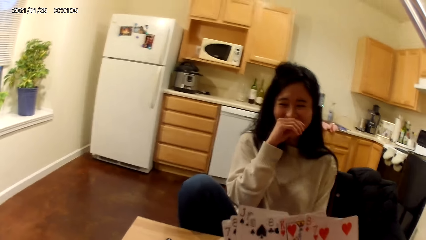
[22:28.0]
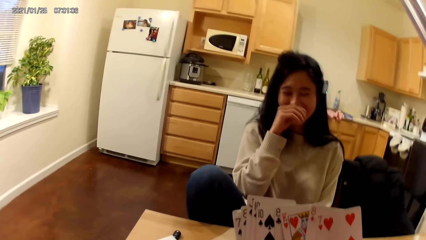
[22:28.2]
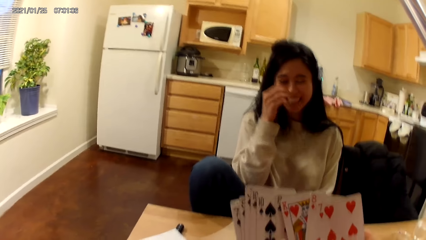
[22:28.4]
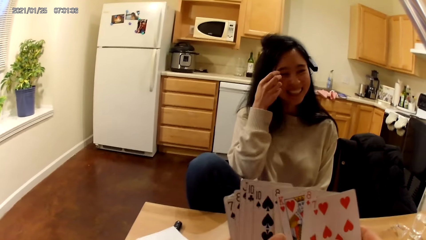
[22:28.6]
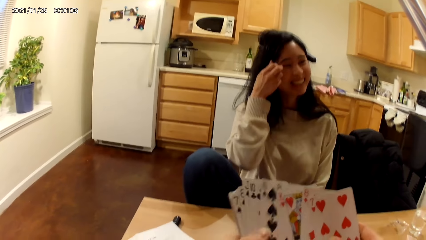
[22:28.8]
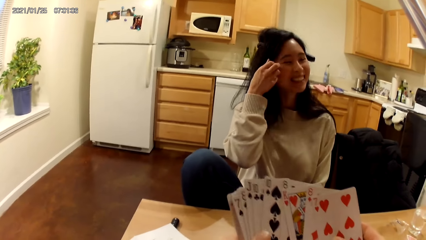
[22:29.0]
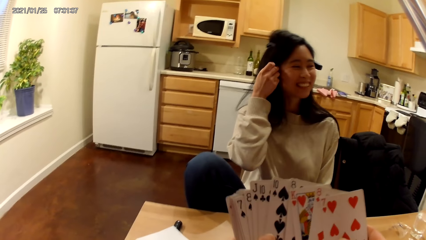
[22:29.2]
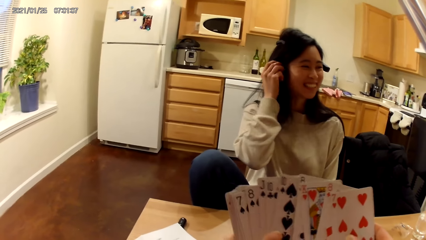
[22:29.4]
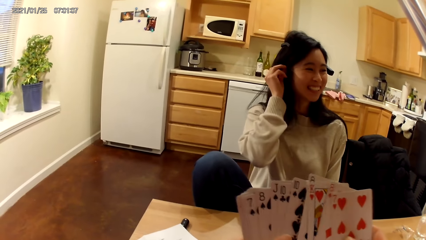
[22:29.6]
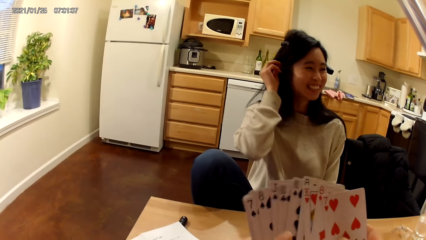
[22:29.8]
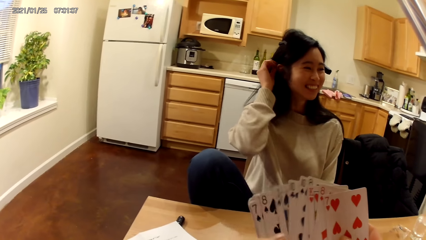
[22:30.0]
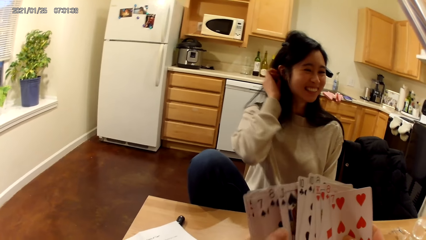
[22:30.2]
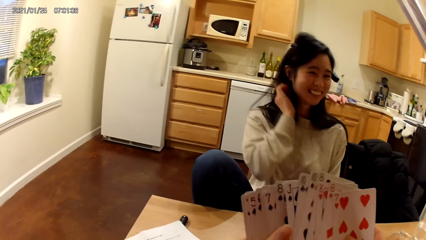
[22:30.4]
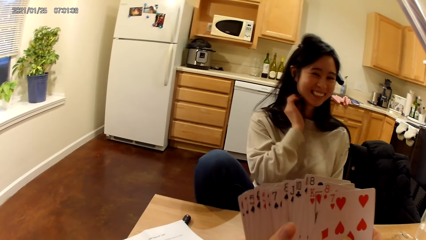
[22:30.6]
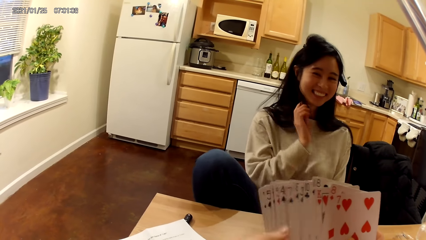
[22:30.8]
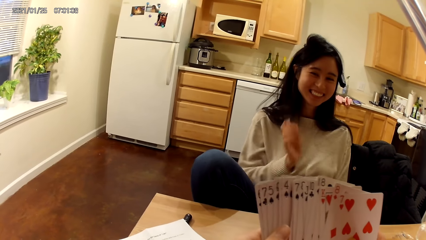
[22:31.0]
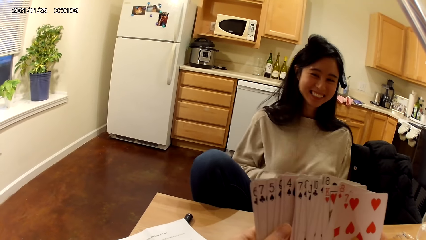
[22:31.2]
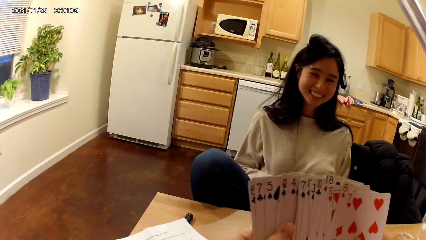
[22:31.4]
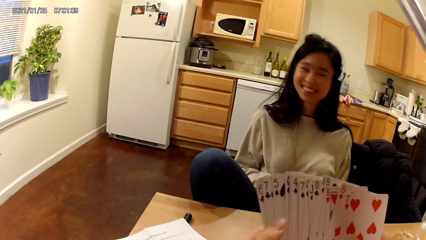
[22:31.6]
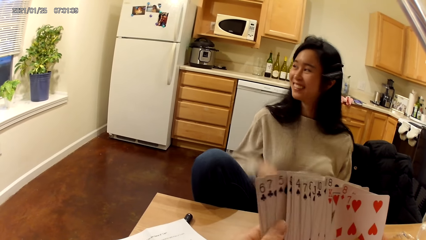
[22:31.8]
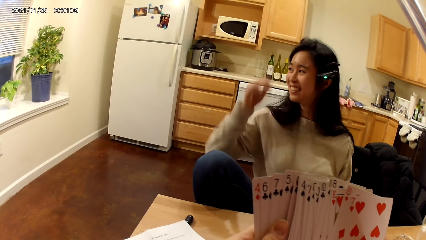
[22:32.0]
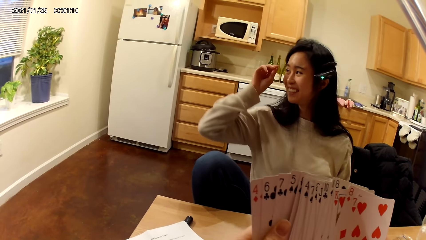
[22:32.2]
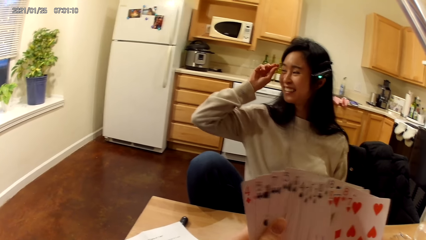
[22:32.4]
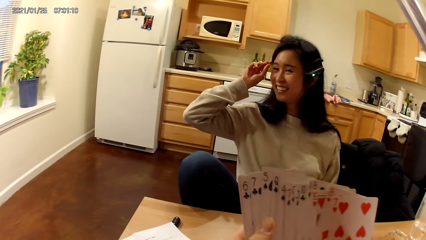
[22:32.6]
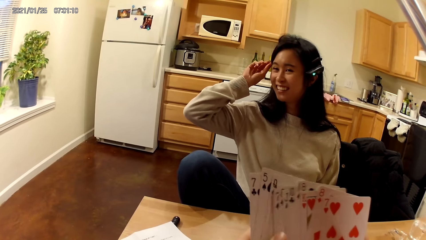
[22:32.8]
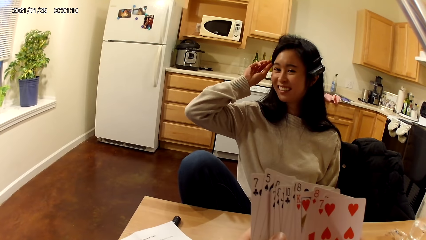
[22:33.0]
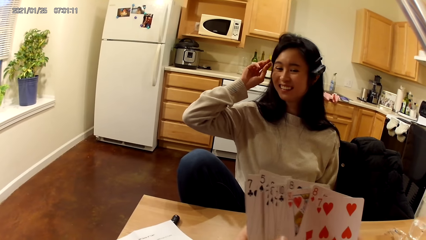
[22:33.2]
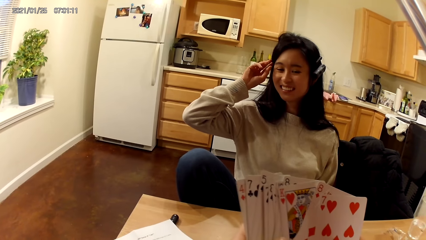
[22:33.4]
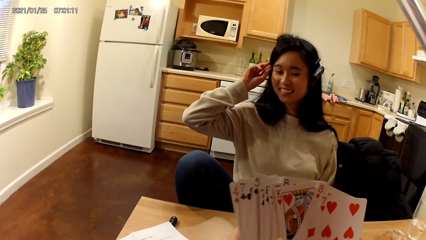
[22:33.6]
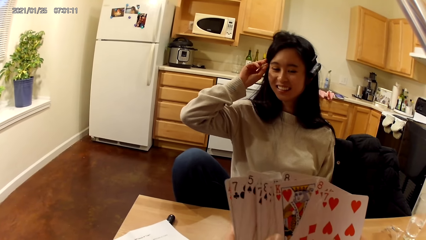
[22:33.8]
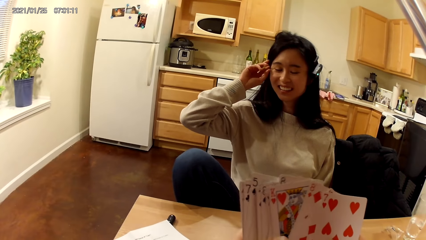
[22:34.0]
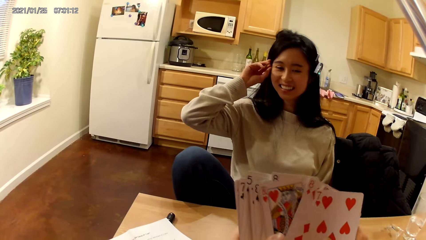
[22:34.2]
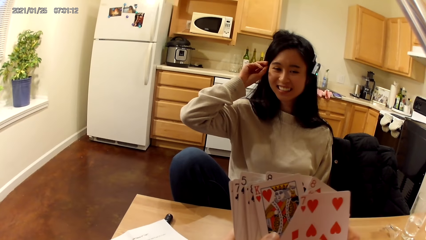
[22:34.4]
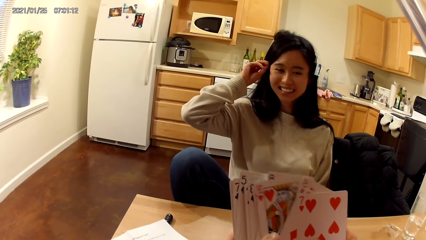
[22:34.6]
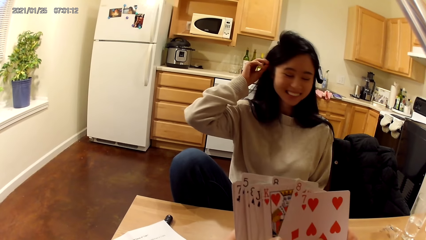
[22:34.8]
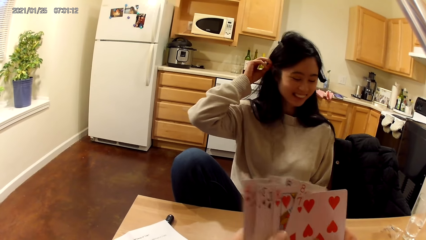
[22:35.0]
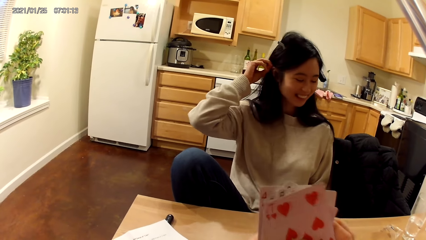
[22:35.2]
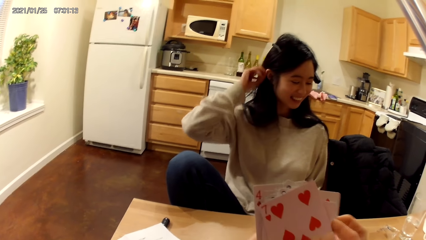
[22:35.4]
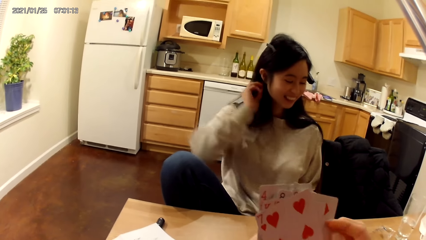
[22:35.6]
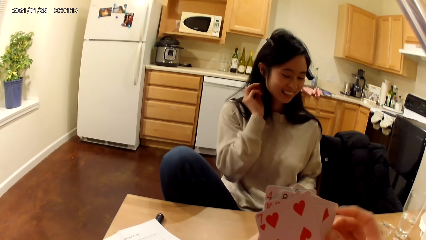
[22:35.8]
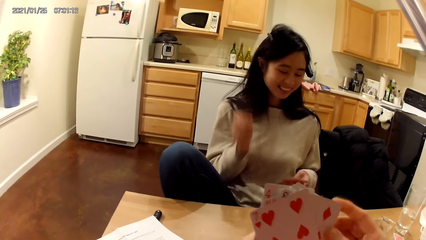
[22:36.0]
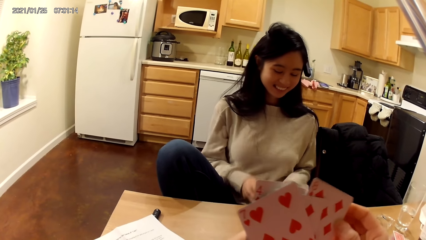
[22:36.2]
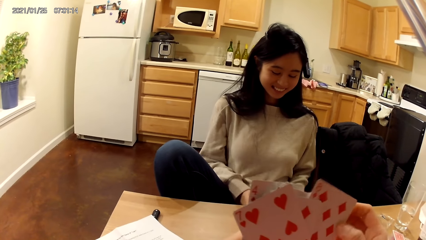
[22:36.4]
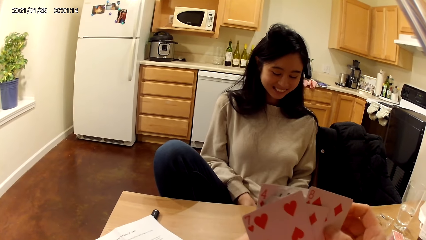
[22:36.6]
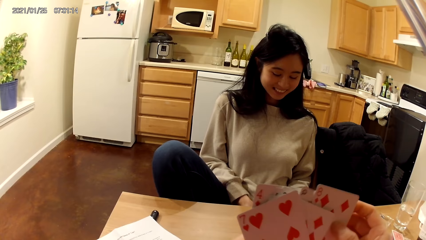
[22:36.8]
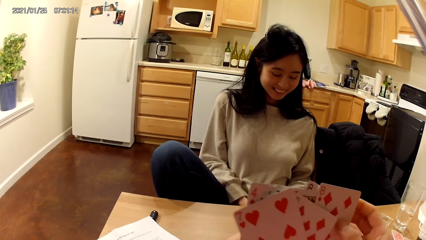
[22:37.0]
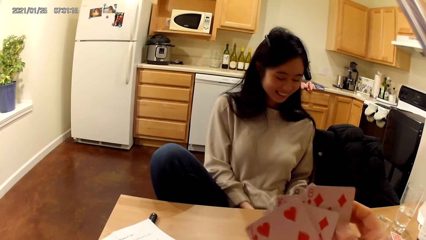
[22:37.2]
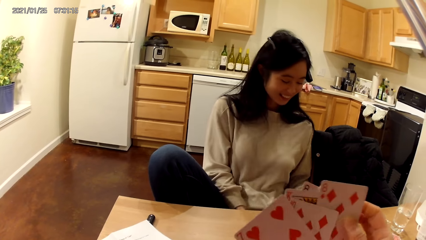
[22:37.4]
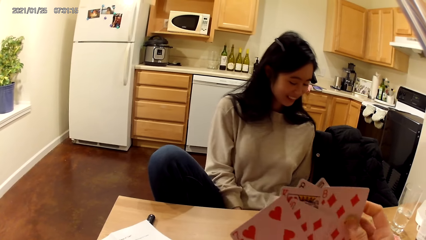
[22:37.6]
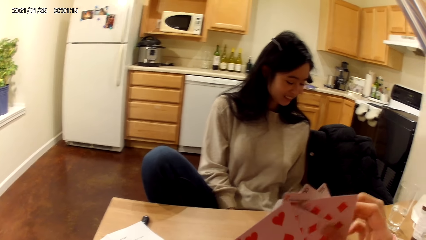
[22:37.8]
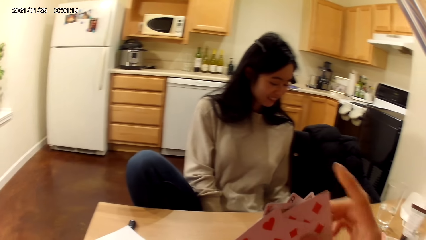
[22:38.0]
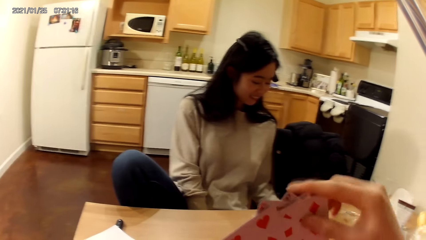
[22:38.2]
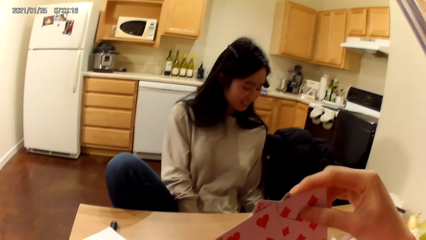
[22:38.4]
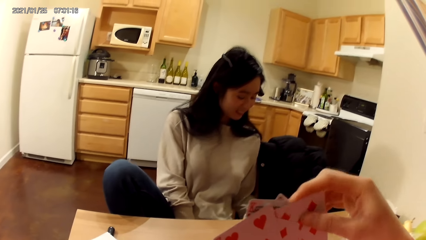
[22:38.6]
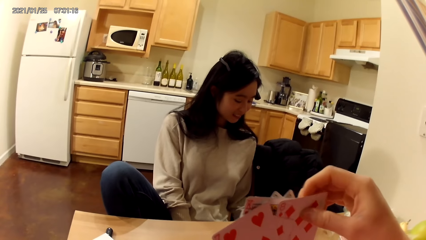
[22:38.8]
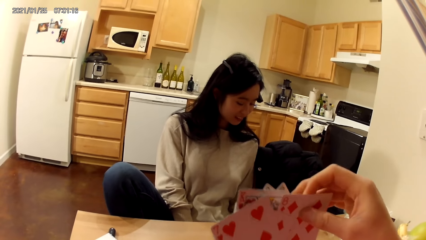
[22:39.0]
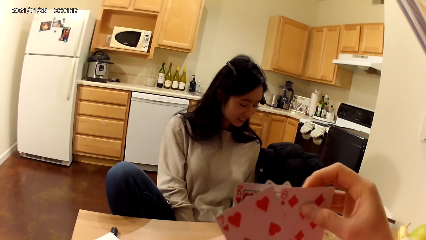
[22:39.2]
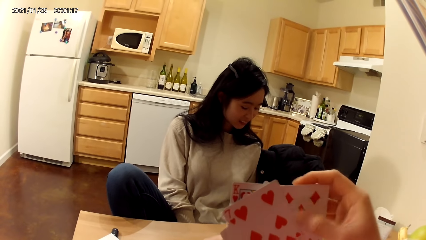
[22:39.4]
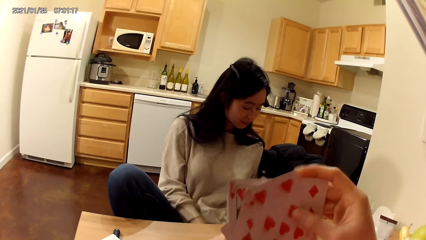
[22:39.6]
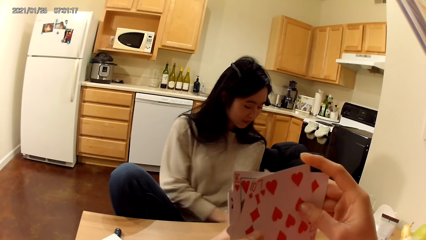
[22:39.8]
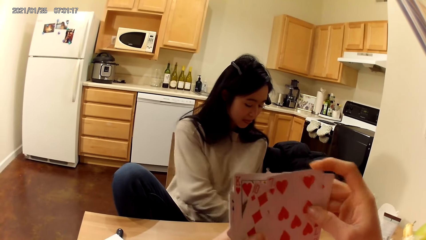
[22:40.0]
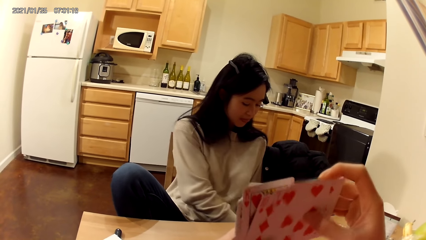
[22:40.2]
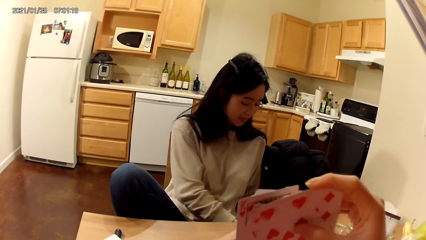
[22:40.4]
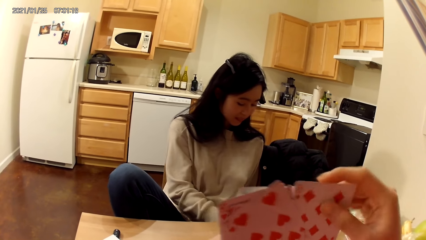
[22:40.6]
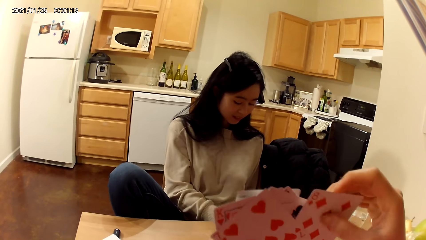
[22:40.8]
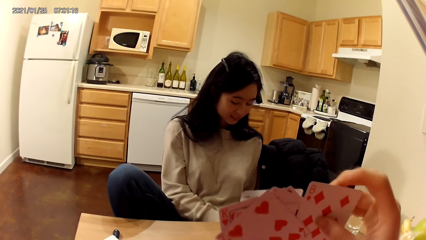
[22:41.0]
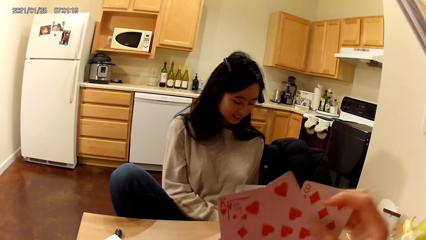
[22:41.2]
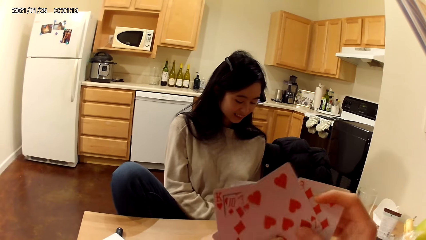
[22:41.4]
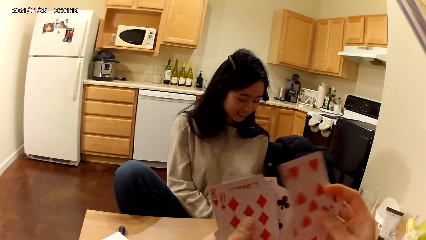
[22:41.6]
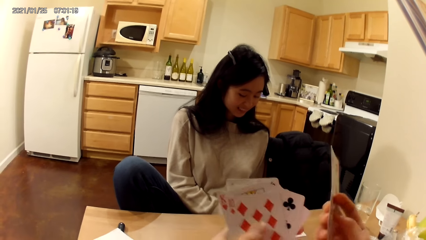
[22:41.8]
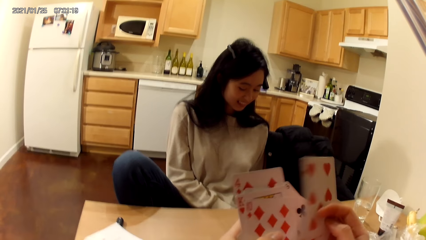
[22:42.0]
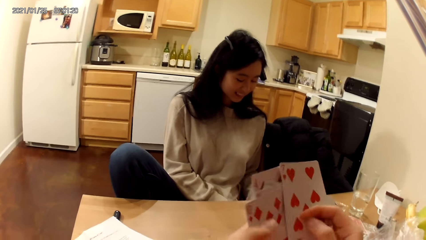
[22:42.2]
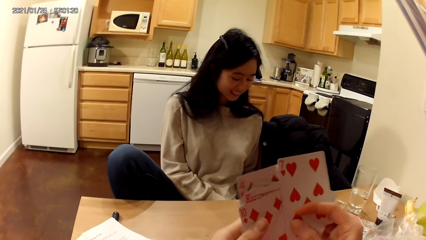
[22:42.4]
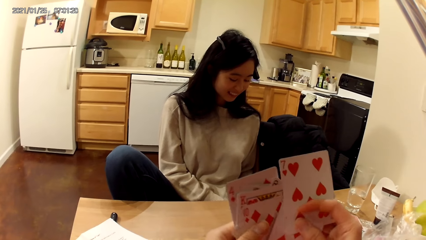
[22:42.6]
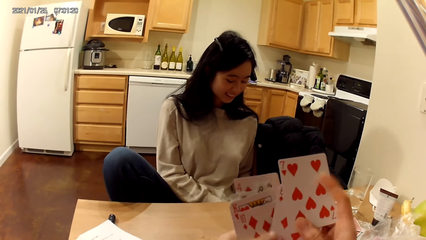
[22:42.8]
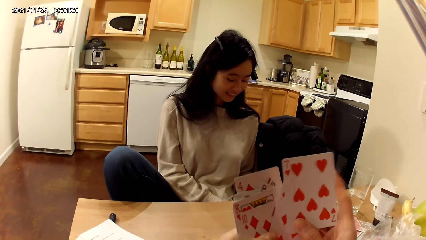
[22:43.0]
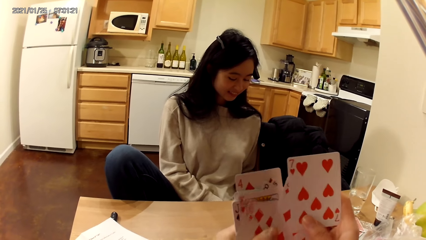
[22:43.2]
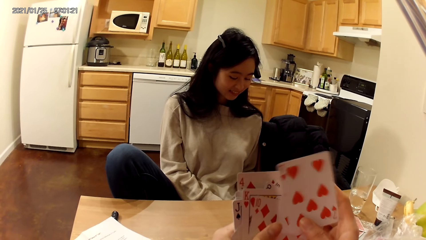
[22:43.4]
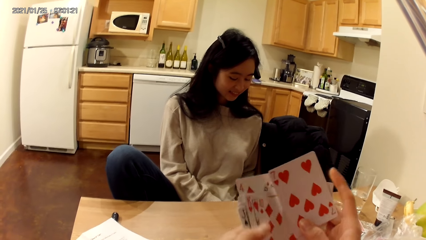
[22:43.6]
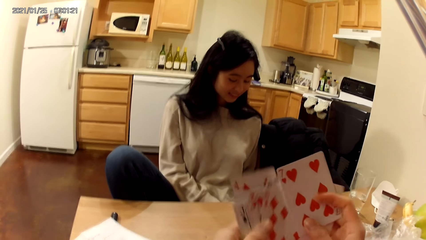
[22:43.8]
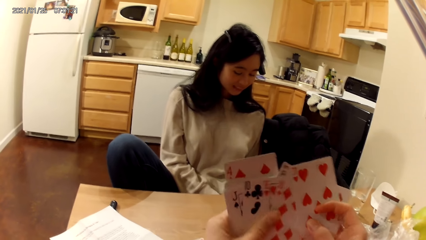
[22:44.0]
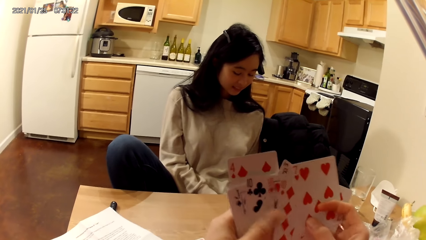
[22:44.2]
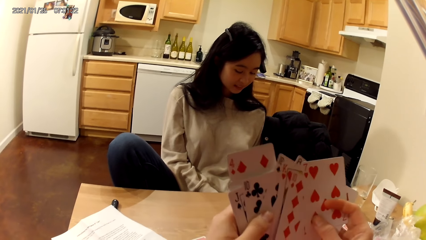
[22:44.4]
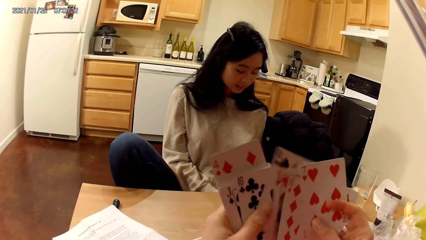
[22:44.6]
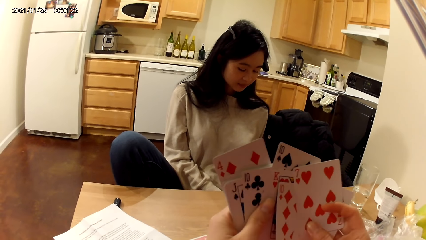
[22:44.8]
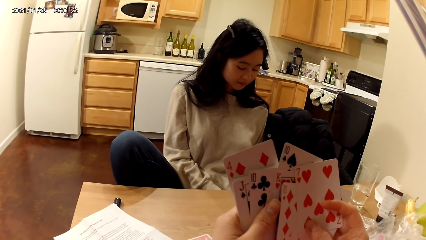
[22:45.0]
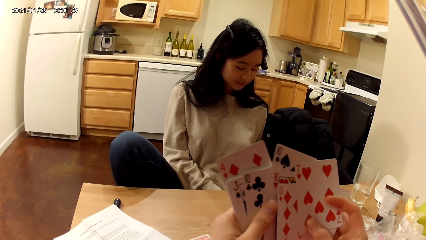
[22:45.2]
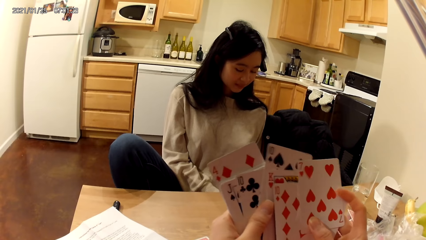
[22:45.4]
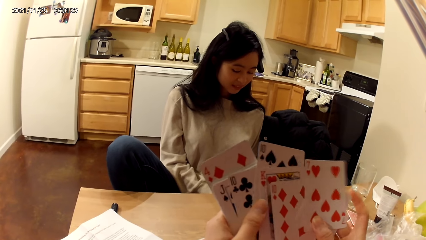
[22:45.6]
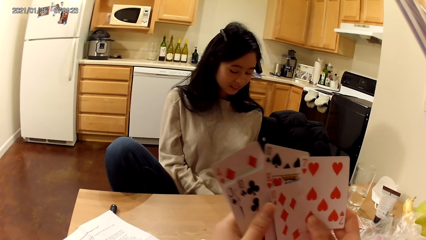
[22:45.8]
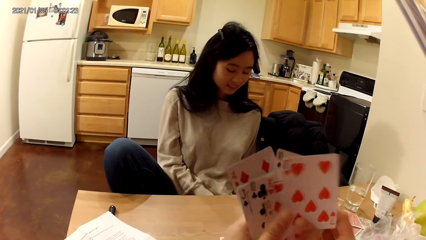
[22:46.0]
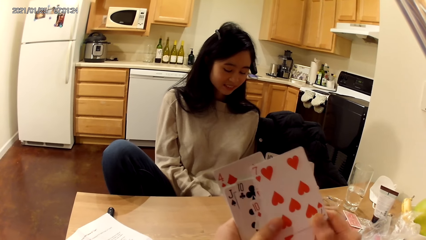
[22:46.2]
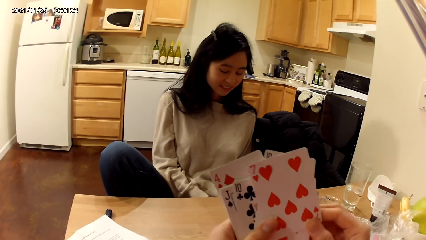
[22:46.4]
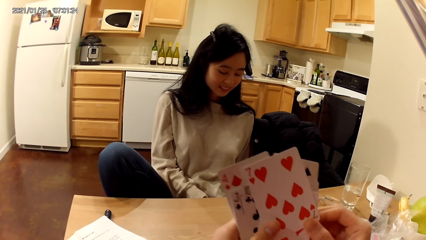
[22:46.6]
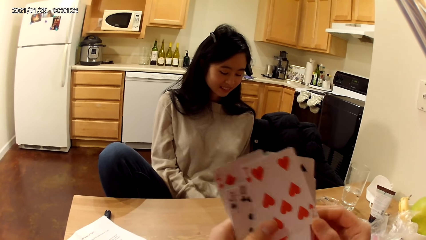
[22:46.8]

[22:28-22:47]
The woman places her right hand on her face. She adjusts her hair with her right hand. The woman holds her hair. She looks aside. The woman holds her hair. The camera wearer looks at the cards.
